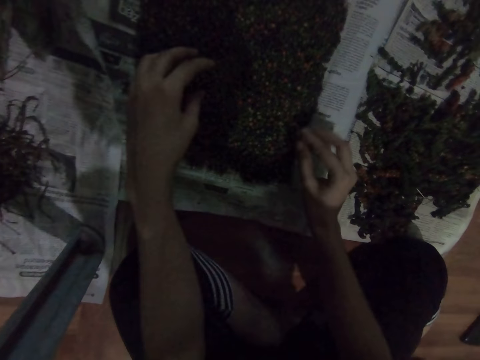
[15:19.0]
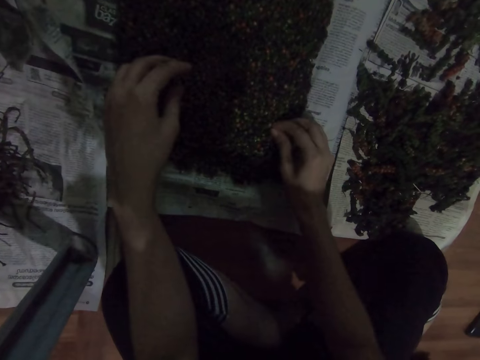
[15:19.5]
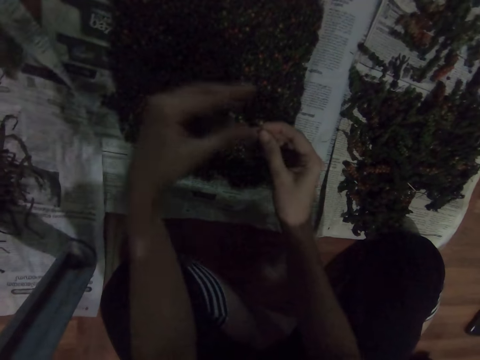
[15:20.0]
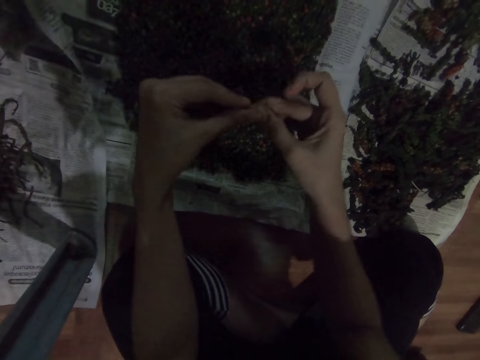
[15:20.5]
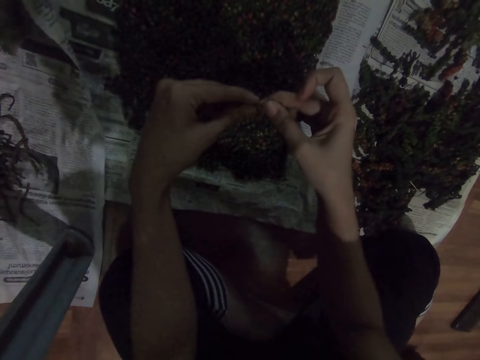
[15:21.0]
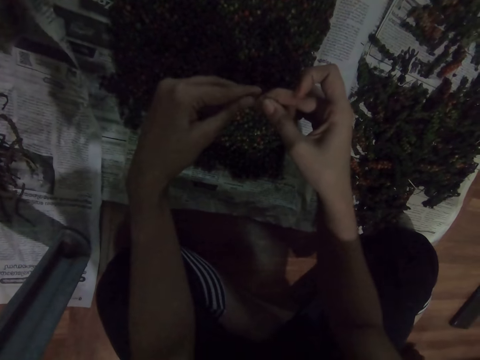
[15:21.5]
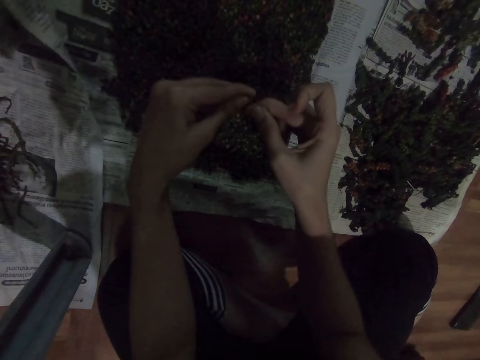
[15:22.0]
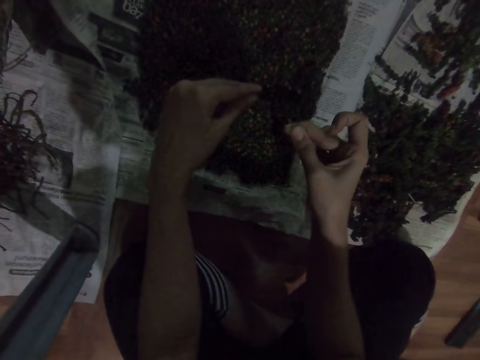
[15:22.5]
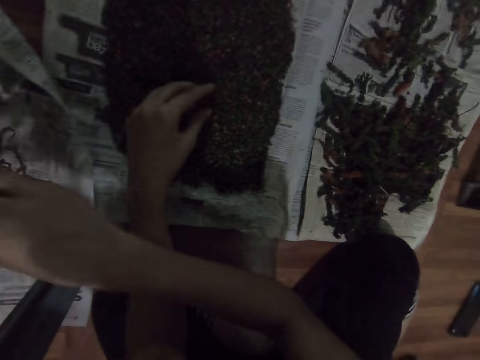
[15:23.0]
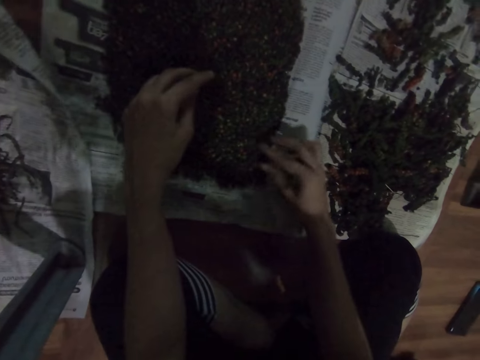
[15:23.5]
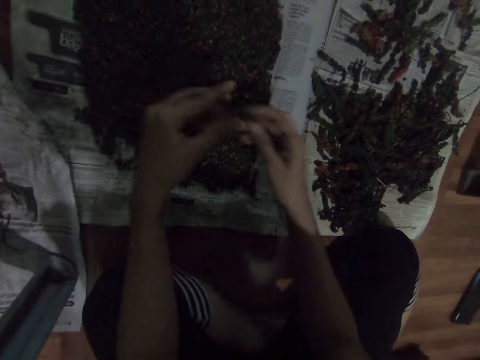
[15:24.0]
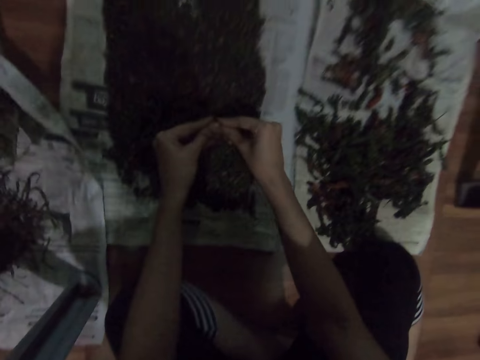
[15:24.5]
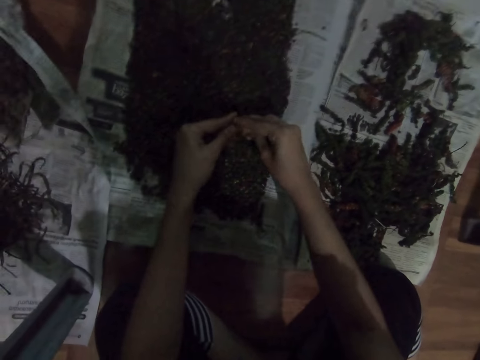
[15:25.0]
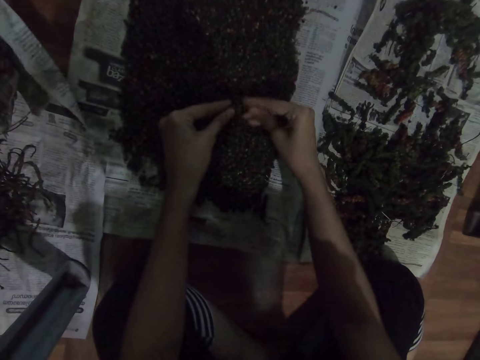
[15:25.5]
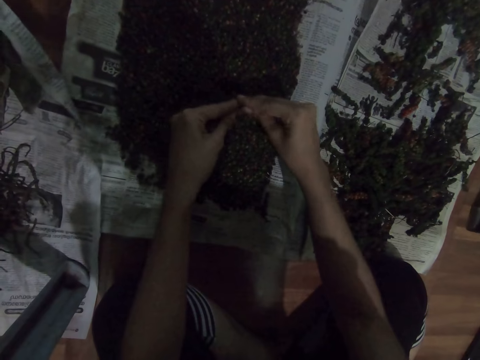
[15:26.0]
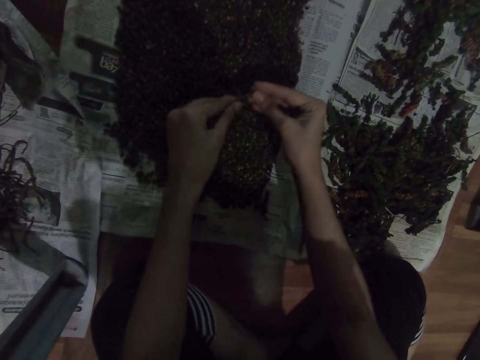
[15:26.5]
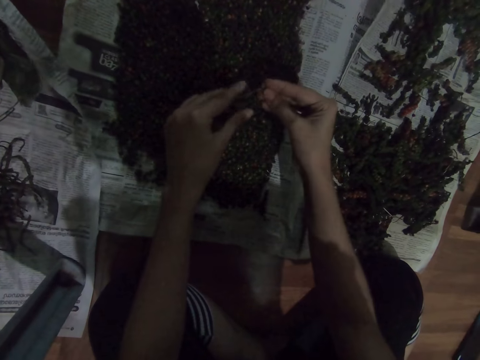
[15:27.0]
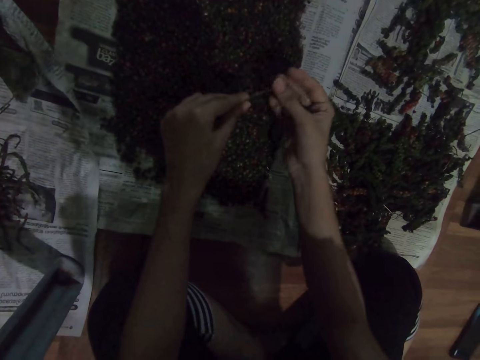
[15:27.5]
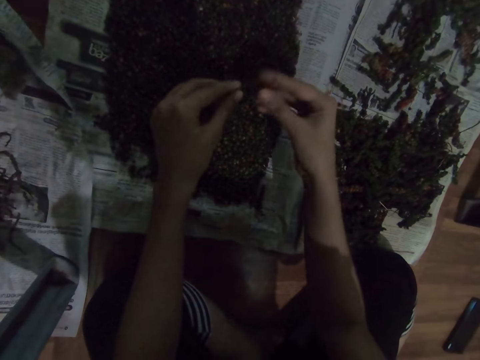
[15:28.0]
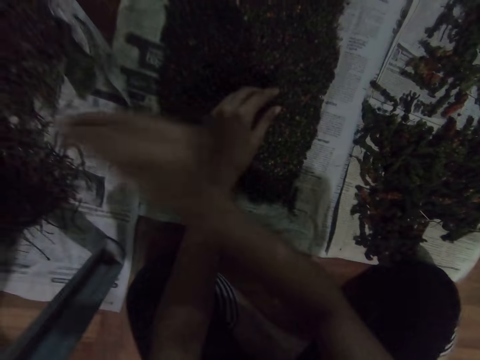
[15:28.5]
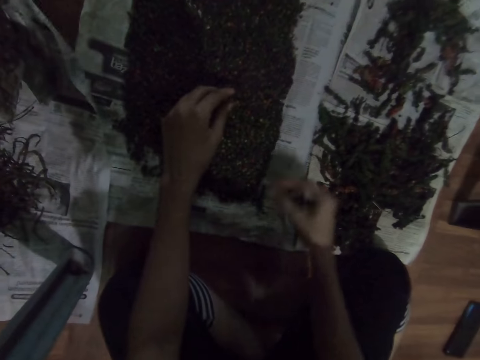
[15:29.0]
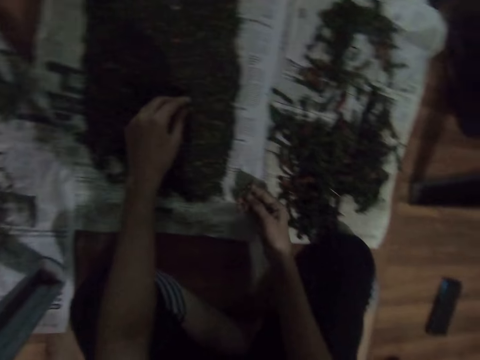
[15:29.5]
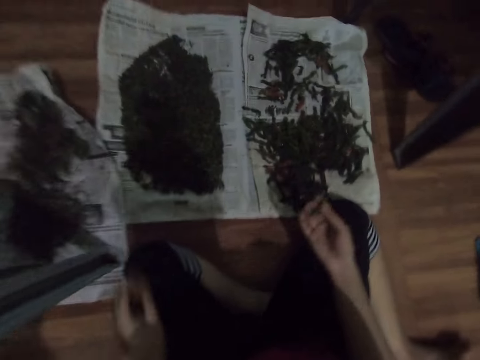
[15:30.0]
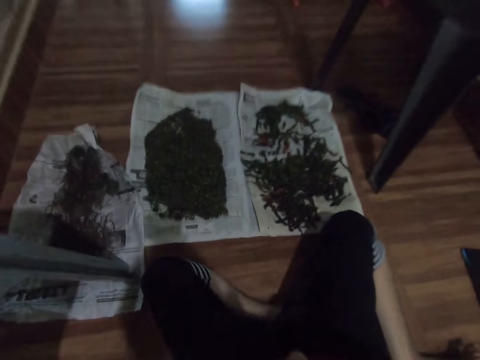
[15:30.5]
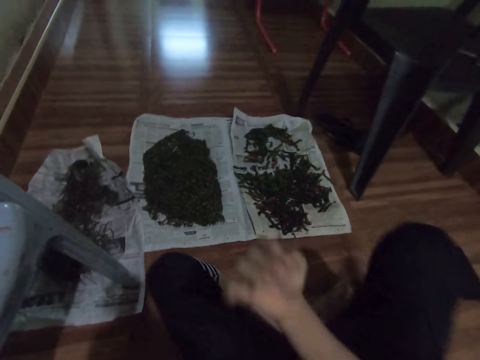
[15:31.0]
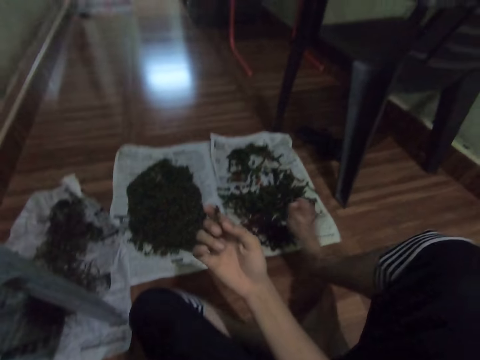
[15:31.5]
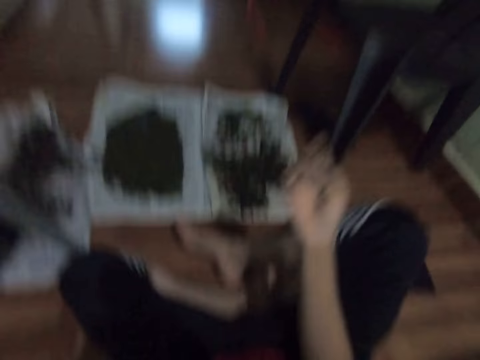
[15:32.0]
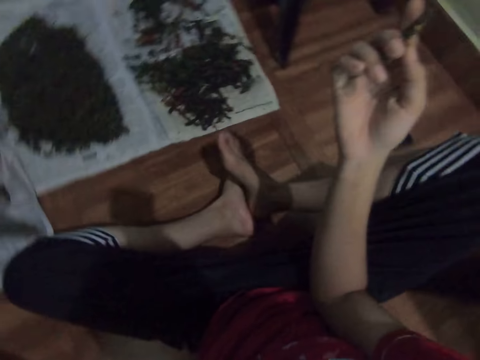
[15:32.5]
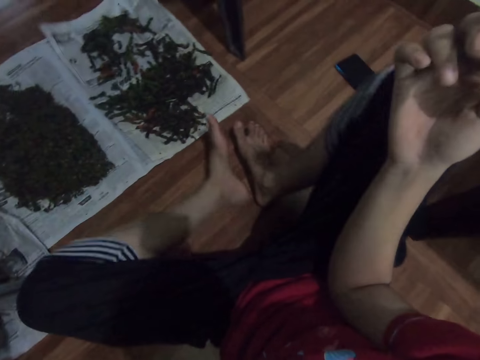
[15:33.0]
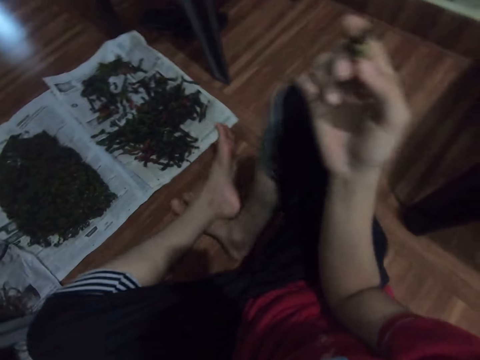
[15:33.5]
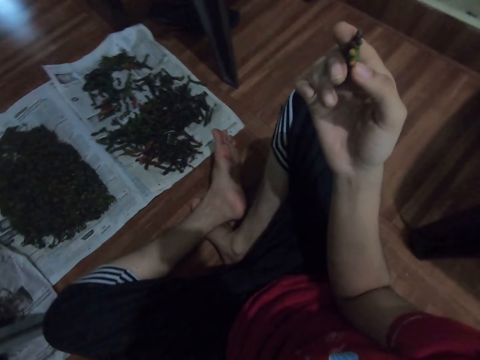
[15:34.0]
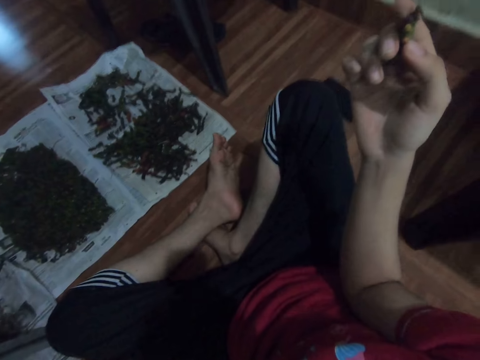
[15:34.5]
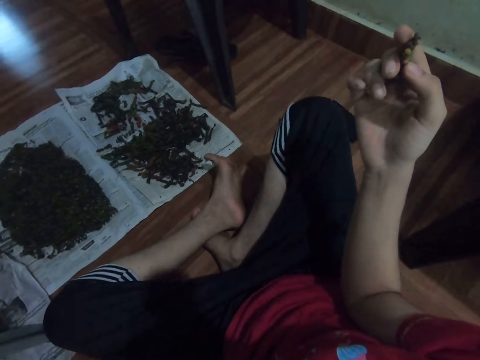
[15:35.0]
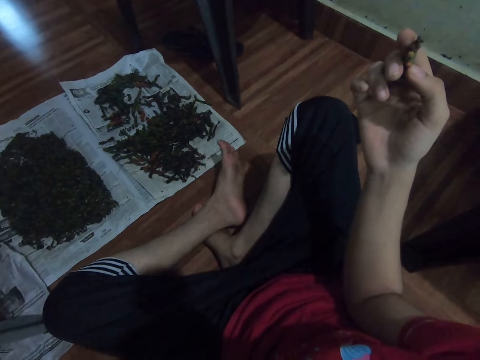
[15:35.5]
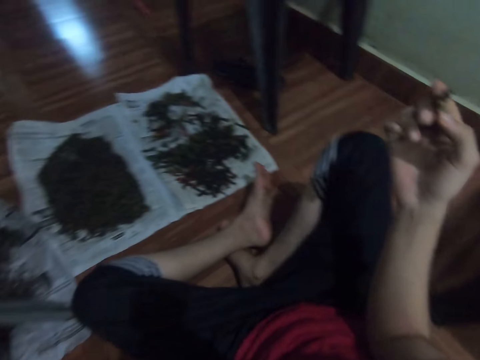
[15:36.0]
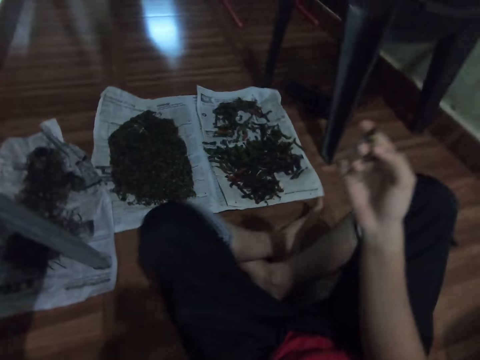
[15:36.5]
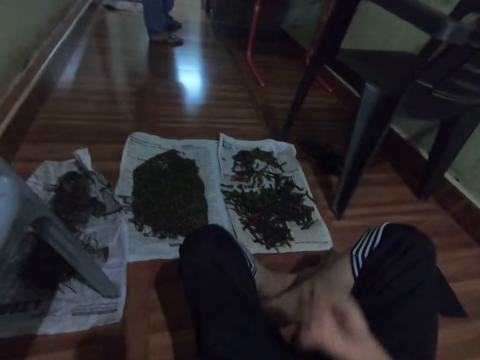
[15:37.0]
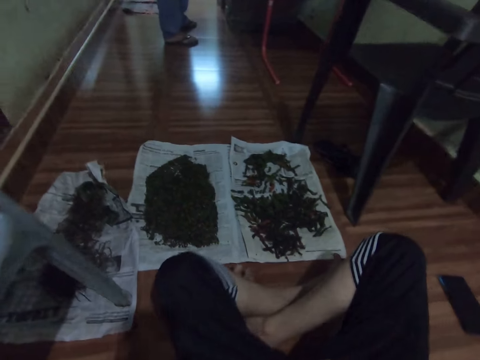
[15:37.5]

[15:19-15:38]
The camera wearer throws something. They pick up something. They check something. They throw something. They pick up something. They clean something. They throw something. They pick up something. They lift the right hand. They move around. They move the leg.

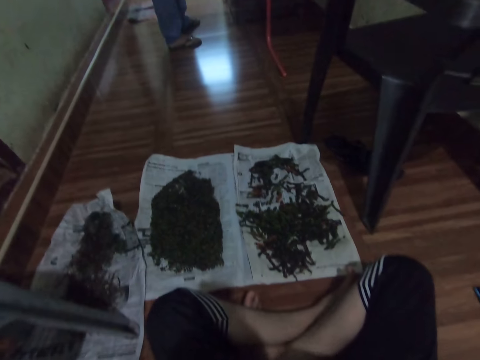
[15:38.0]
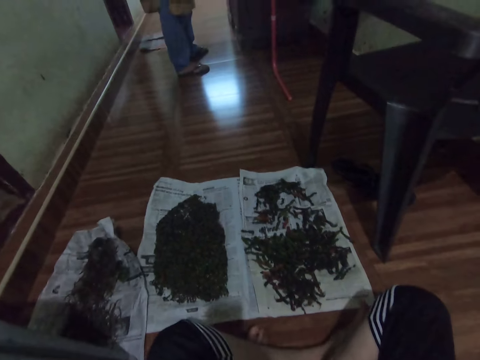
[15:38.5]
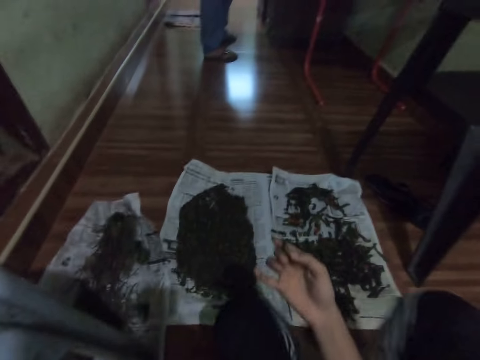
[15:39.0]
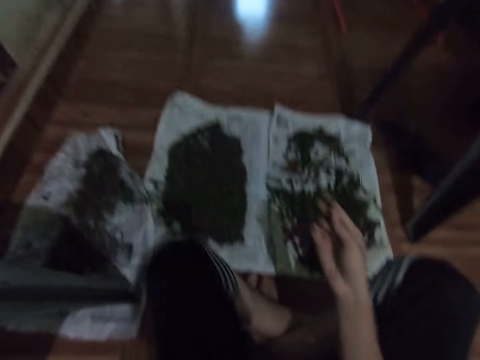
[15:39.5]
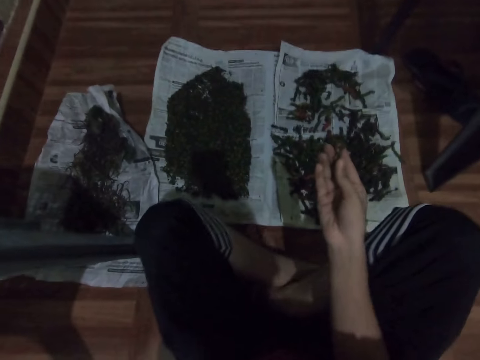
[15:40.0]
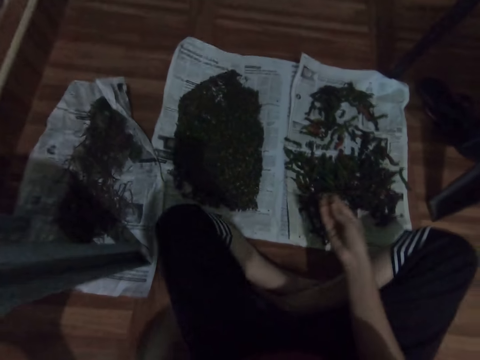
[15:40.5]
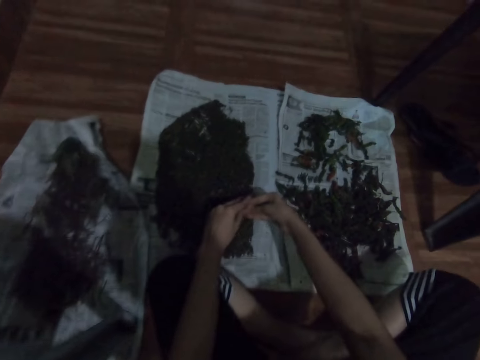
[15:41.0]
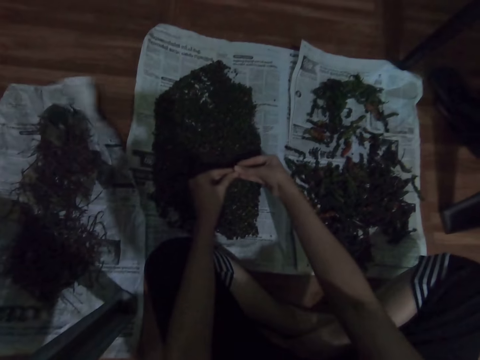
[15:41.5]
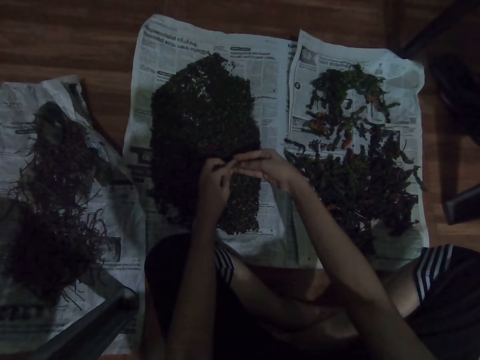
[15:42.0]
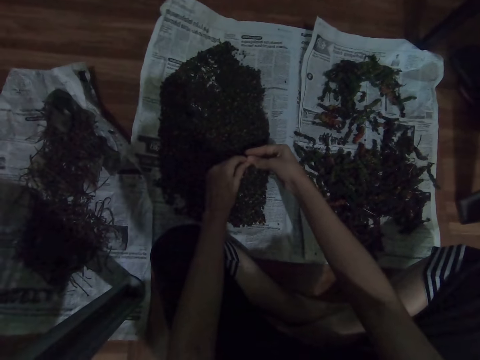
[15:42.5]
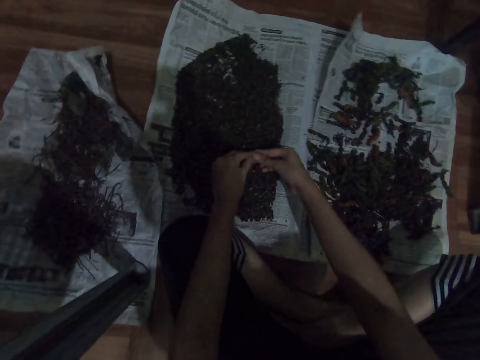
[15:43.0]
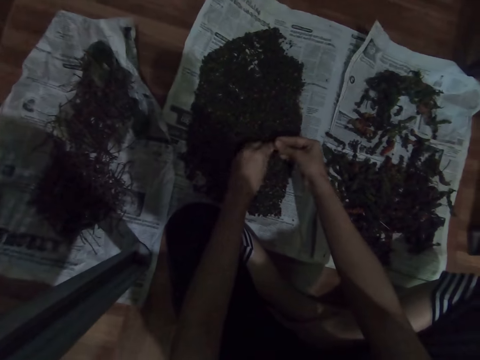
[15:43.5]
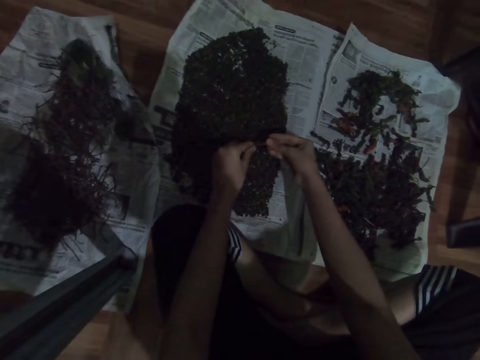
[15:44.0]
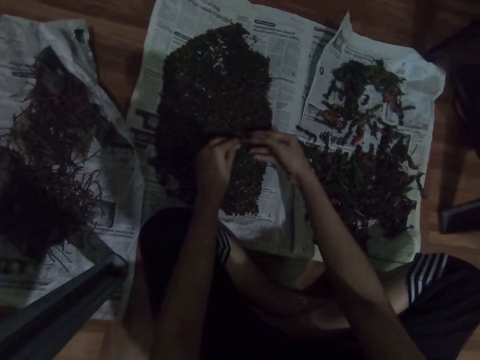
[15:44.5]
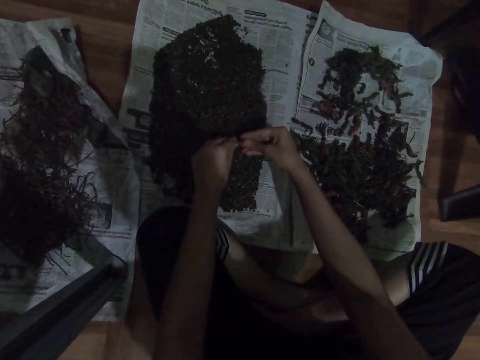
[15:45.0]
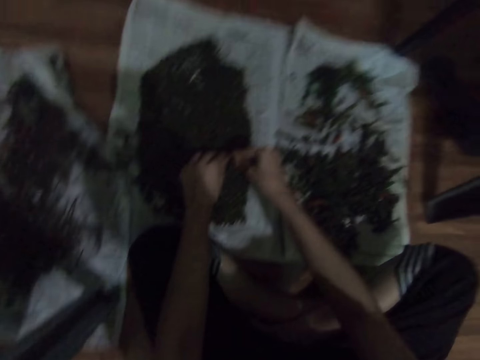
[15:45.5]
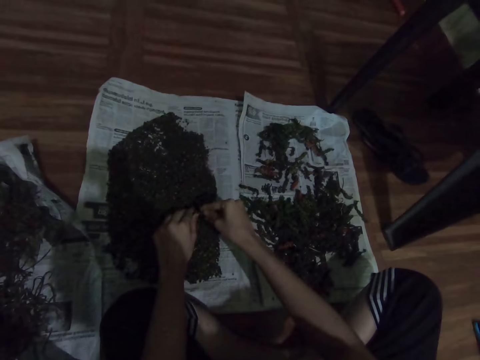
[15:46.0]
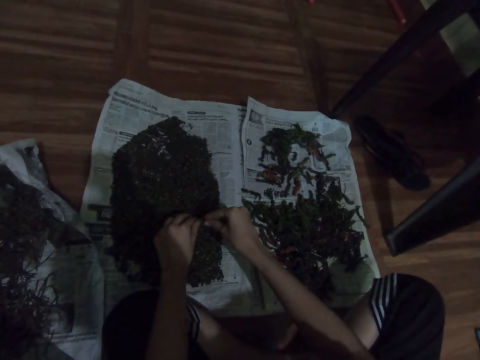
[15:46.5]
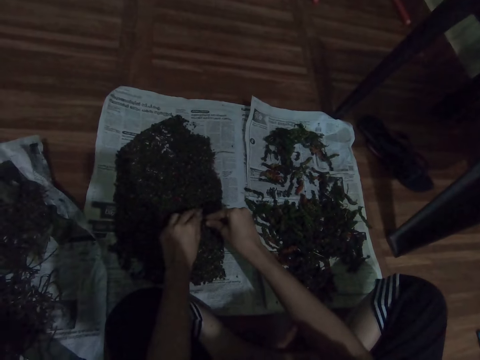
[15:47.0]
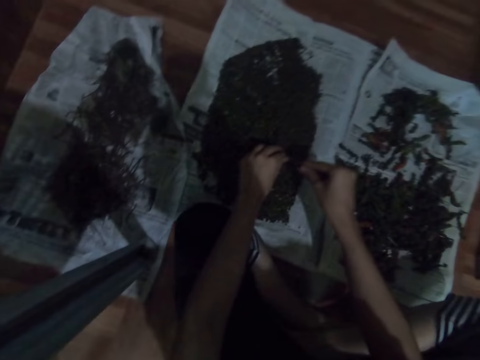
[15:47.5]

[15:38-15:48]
The camera wearer cleans something. They pick out vegetables.
